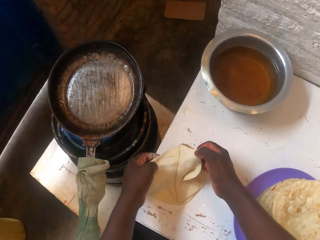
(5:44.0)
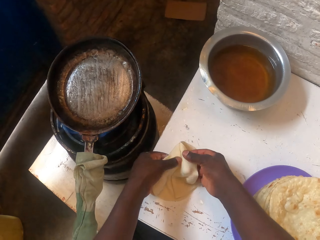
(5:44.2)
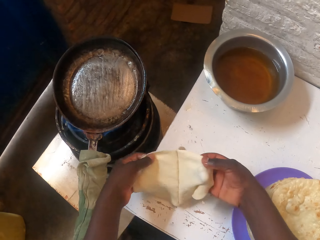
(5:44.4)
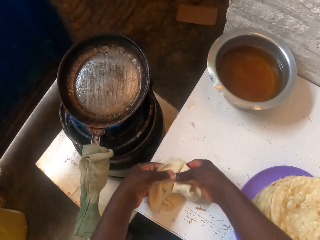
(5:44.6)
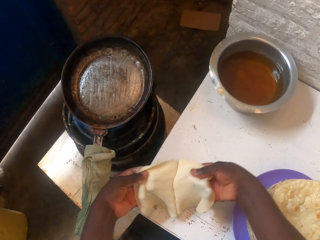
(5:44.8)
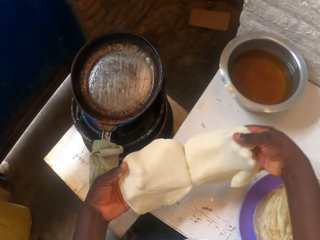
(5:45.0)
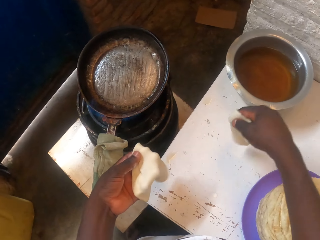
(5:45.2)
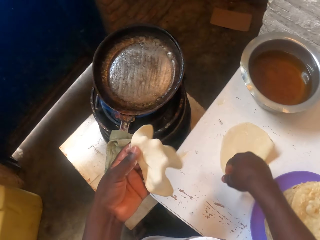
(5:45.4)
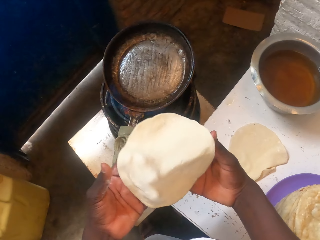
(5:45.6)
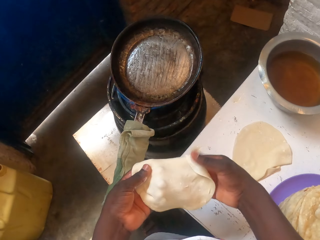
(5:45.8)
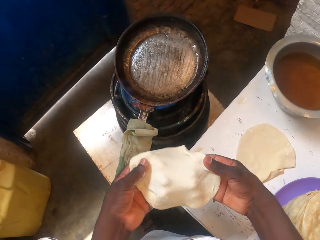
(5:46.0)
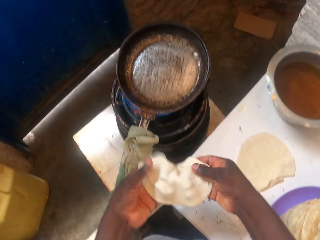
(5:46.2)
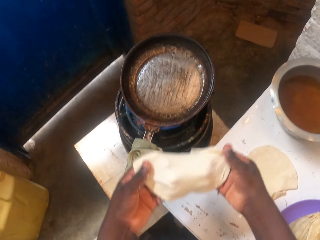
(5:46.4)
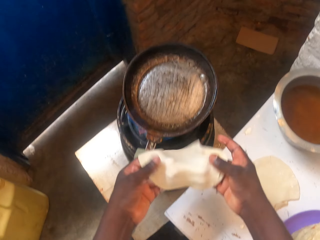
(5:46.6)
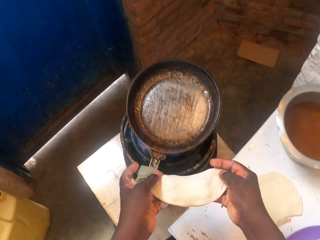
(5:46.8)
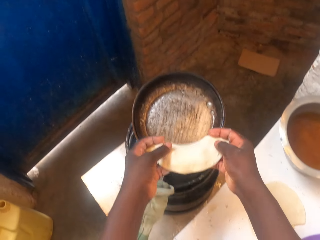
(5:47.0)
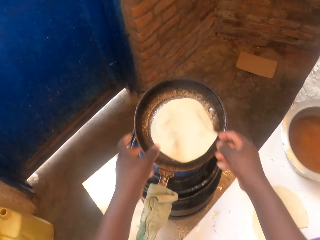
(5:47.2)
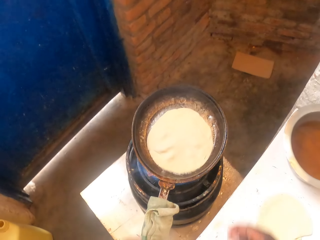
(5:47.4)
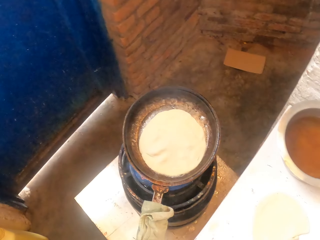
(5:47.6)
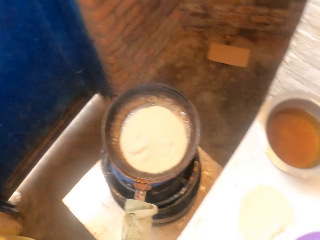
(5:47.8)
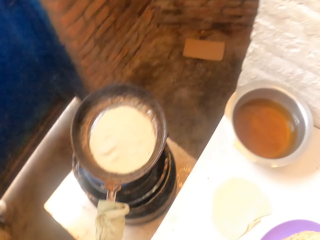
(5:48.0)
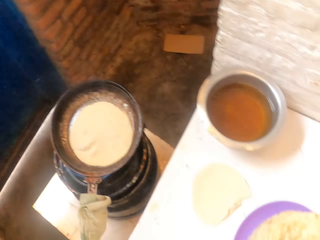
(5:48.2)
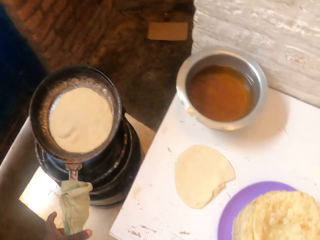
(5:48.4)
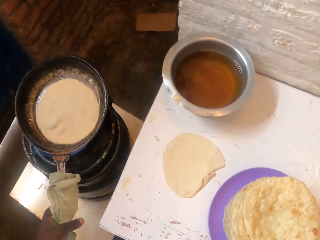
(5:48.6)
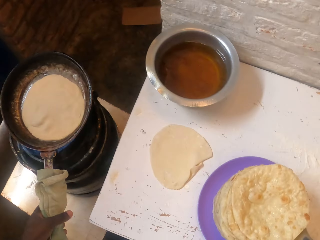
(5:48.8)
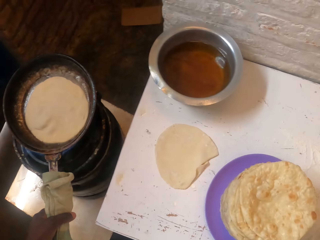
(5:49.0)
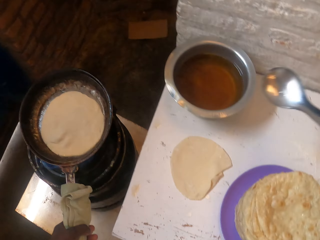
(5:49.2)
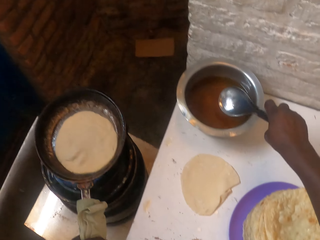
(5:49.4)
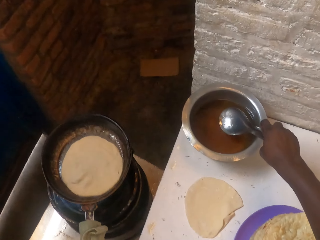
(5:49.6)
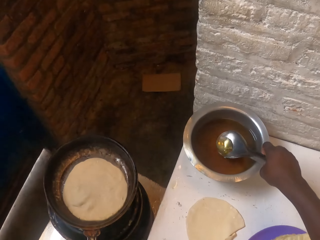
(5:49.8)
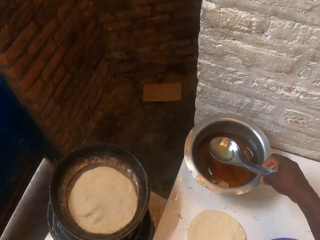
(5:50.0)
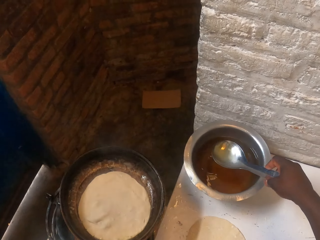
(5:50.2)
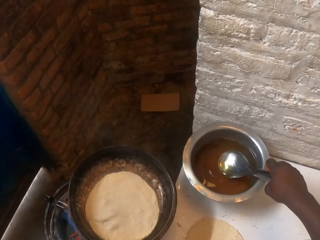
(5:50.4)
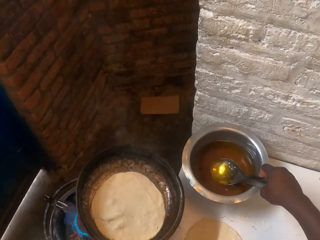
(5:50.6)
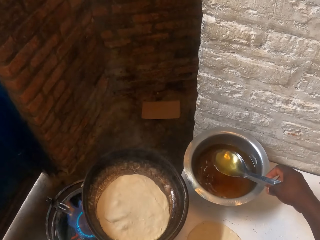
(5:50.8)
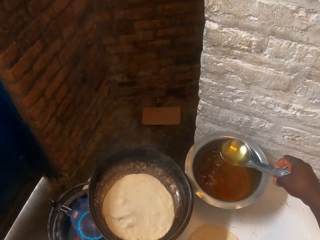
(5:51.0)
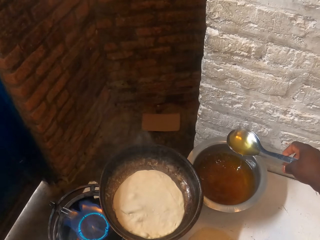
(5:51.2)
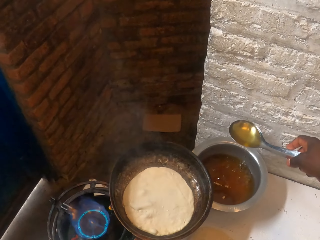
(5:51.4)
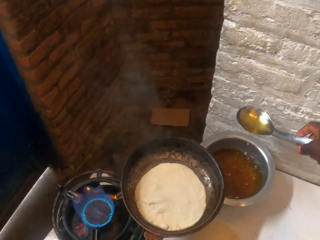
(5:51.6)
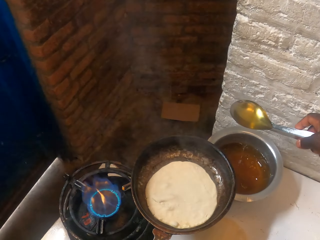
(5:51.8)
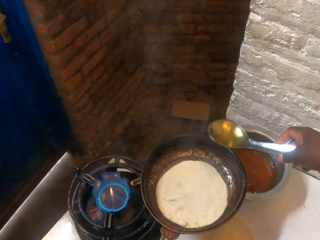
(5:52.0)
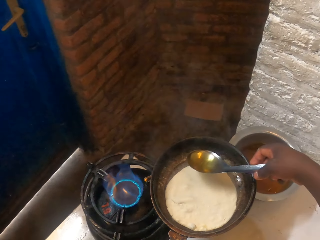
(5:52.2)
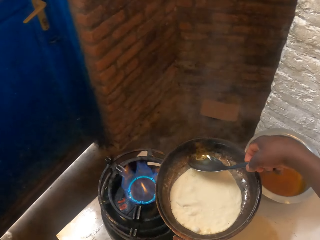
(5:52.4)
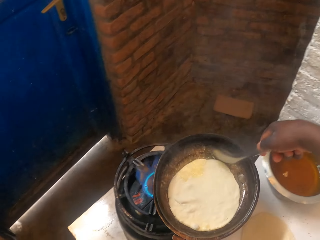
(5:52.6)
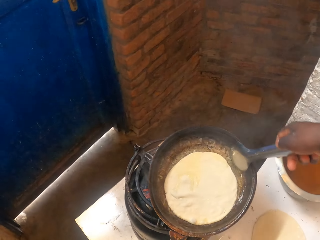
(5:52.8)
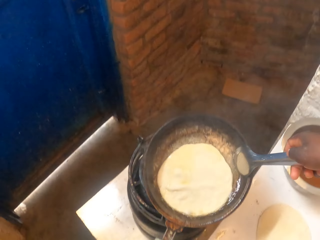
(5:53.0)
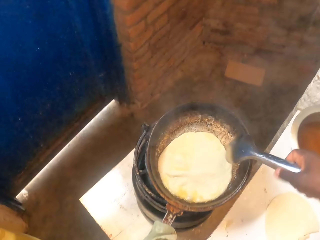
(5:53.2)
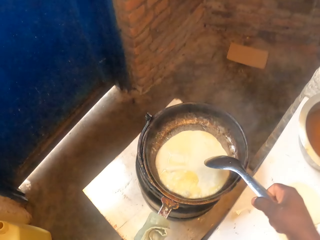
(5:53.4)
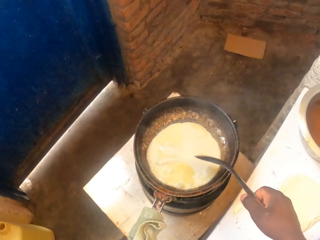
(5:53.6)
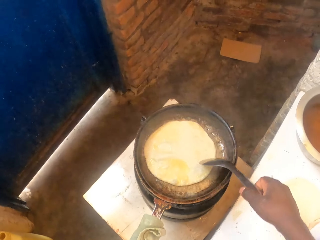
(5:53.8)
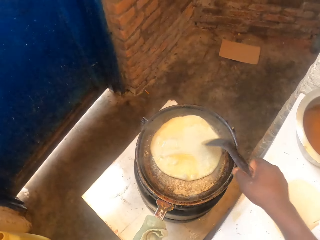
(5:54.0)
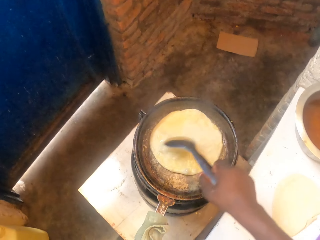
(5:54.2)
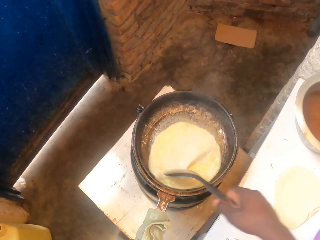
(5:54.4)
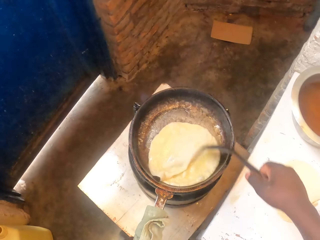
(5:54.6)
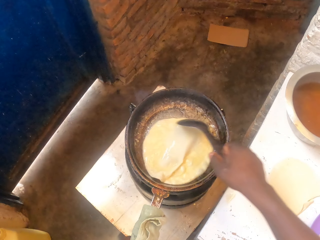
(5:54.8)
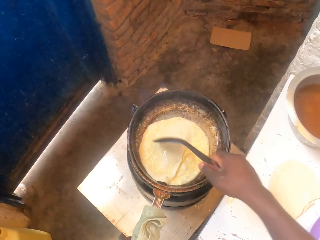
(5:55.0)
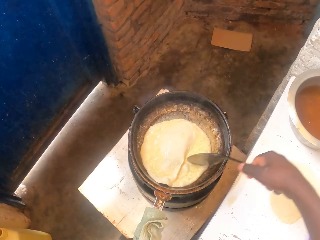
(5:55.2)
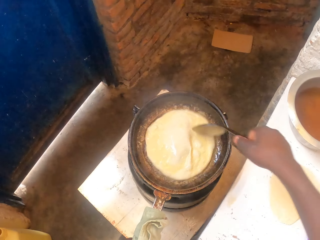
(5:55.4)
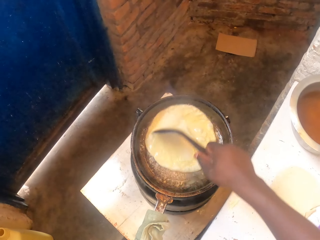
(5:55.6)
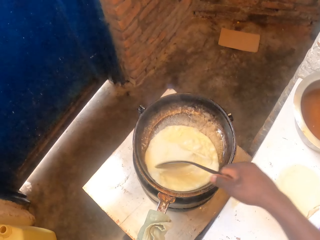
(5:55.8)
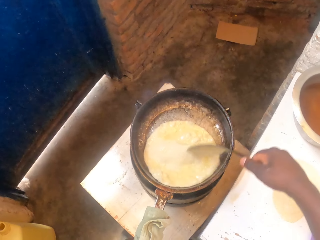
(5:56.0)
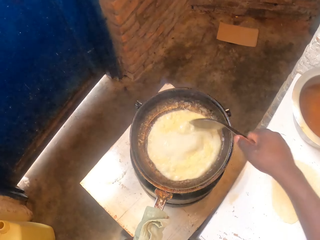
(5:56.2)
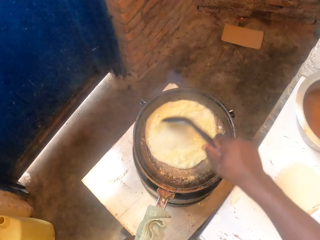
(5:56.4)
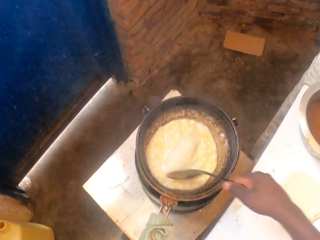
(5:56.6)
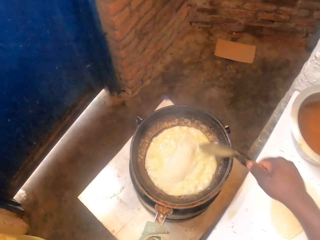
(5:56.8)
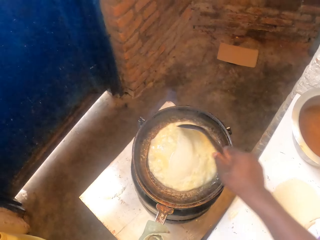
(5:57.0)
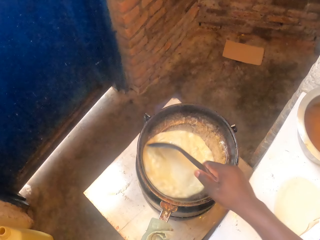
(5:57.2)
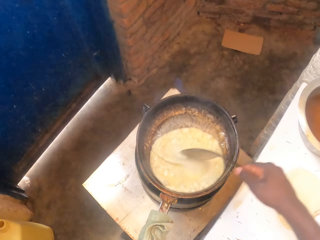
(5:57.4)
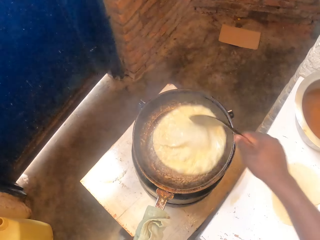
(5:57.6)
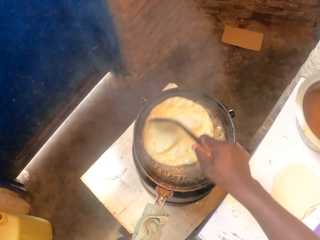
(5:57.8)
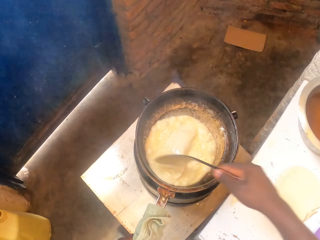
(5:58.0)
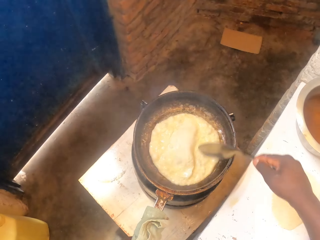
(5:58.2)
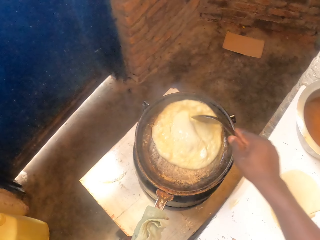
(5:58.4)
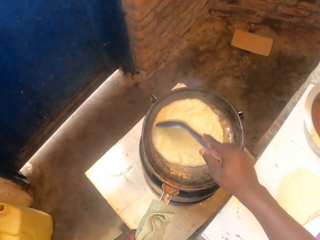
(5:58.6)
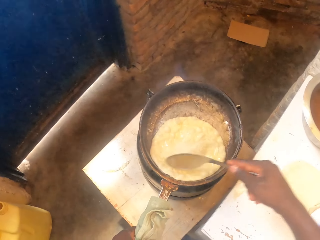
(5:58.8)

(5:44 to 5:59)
The camera wearer holds dough with both hands. They drop the dough in the pan. They look around. They hold the pan. They move a spoon towards the oil. They dip the spoon in the cooking pot. They scoop oil. They pick the pan from the cooker. They carry oil with the spoon. They scoop oil. They pour the oil in the pan with the spoon. They put the pan on the cooker. They move the flat bread around the pan with the spoon.

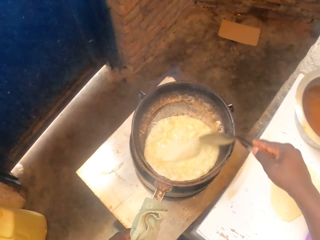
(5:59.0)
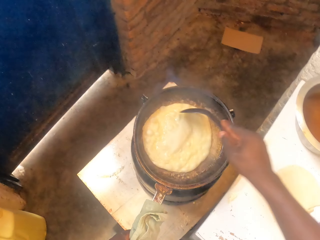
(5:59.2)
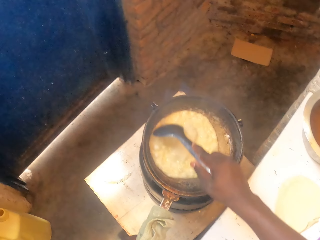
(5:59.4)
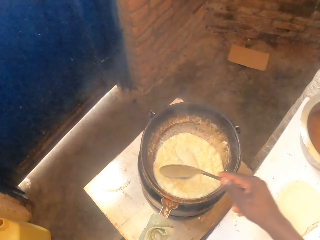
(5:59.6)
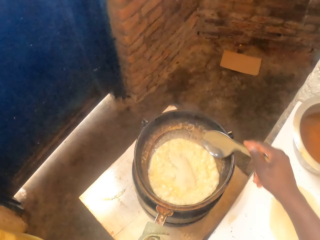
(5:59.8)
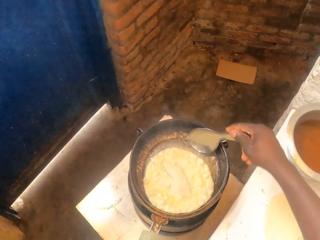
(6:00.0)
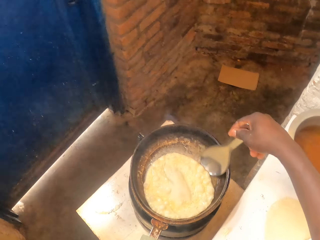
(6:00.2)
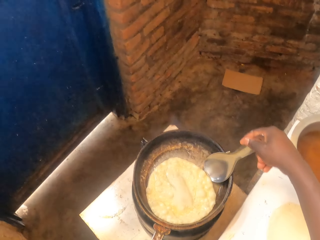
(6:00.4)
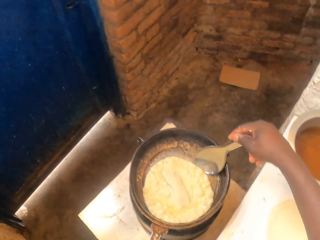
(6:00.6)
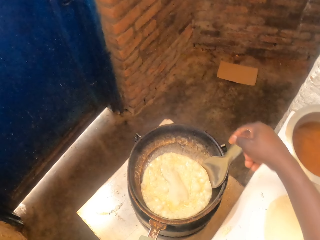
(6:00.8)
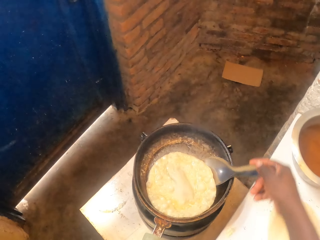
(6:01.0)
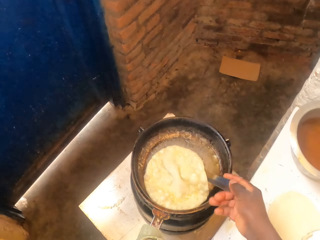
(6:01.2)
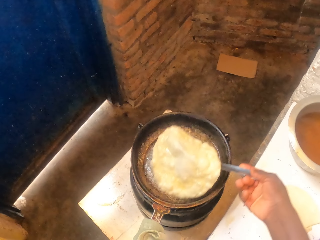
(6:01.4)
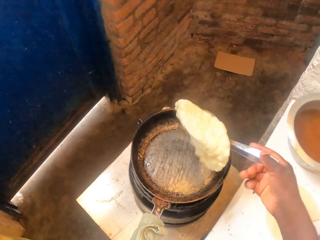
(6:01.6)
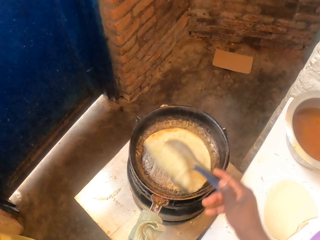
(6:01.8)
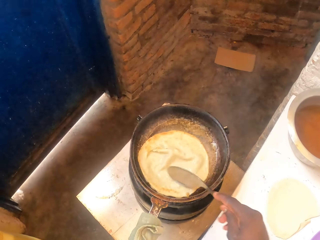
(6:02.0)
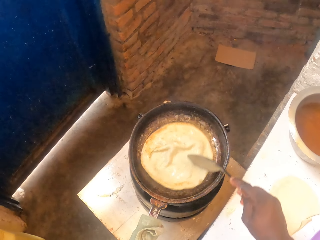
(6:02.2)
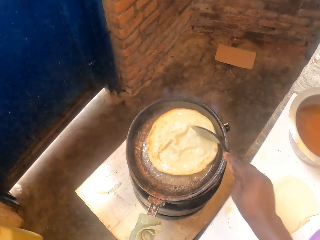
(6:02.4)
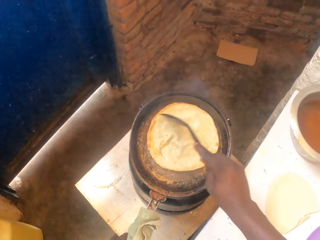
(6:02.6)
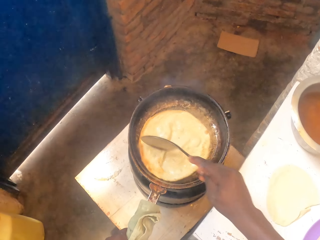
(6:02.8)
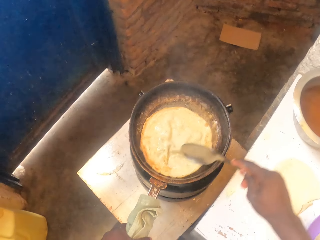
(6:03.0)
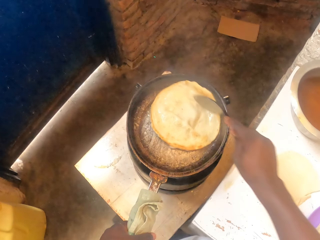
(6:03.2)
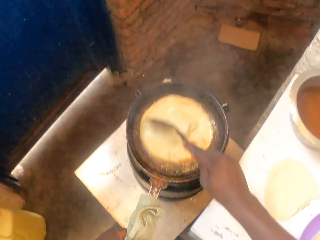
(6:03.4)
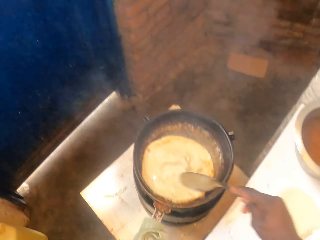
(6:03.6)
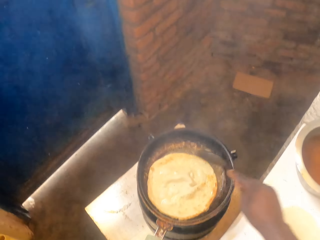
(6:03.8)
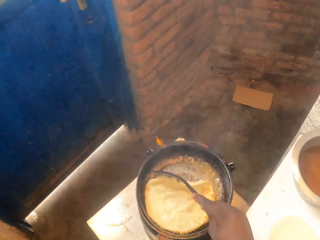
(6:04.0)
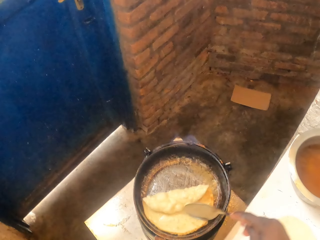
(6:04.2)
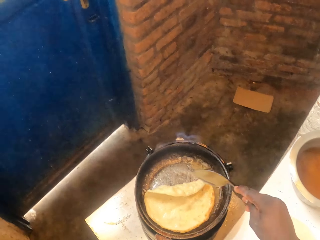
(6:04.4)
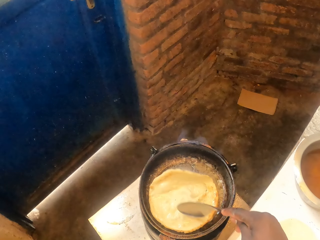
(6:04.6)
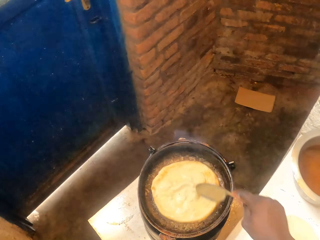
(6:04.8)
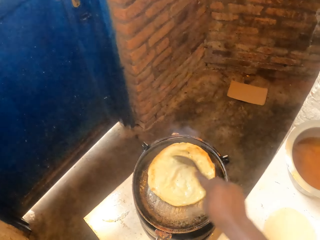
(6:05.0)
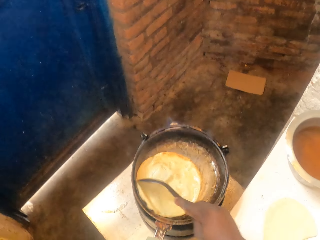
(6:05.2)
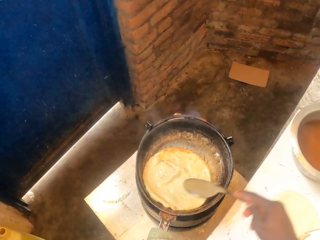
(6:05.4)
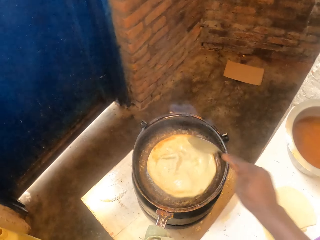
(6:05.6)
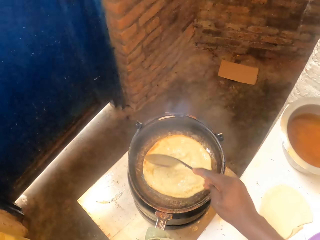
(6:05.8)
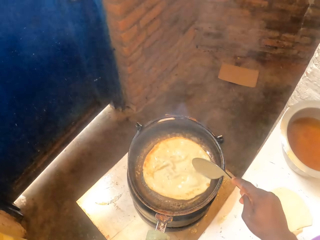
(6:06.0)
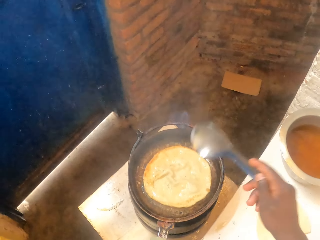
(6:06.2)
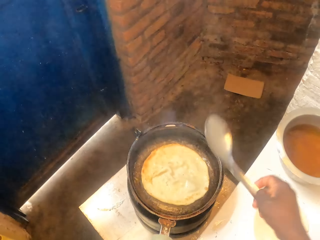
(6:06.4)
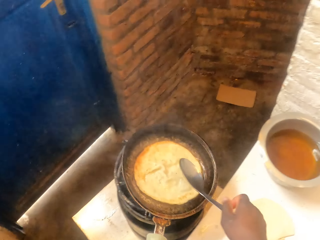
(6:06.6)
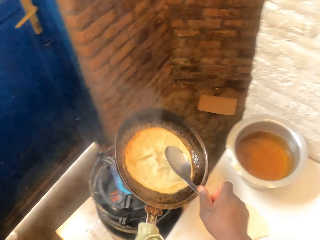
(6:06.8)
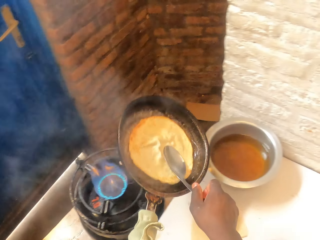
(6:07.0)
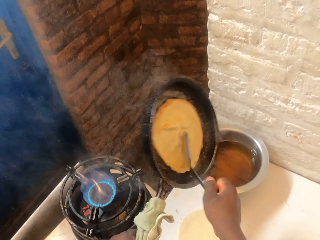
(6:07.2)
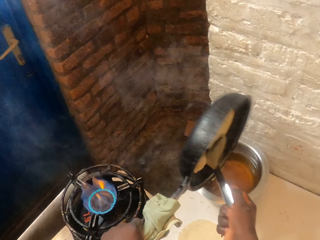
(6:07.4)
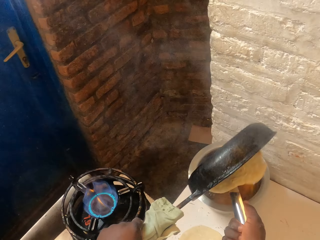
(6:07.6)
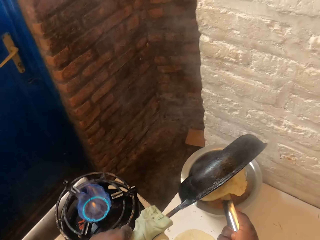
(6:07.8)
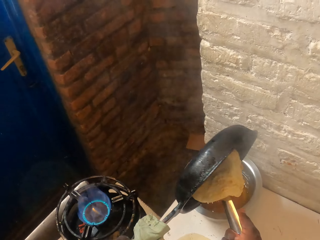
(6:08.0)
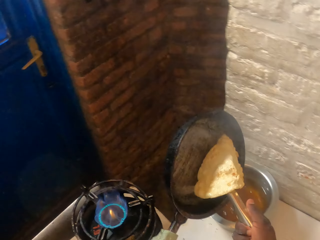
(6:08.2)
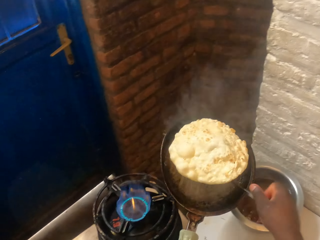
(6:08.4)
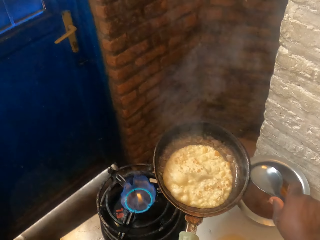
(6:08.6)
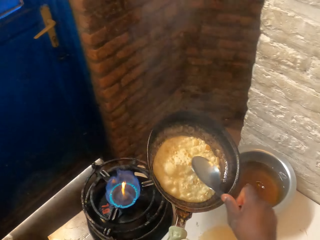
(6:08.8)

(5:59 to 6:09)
The camera wearer turns the flat bread on the pan. They move the flat bread around the pan with a spoon. They pick up the pan from the cooker. They pour oil in the cooking pot. They drop the roti in the pan.
